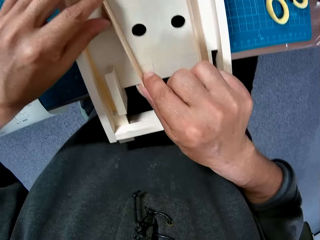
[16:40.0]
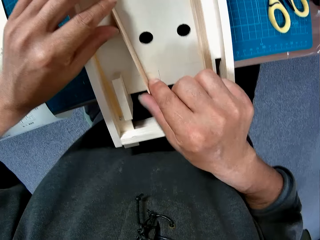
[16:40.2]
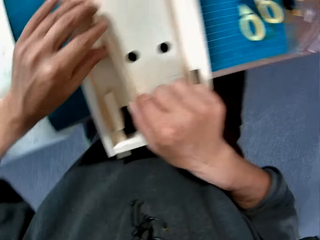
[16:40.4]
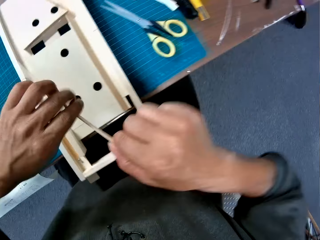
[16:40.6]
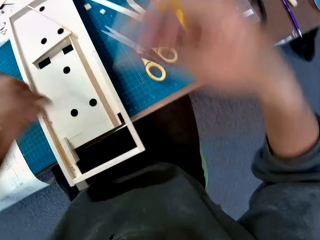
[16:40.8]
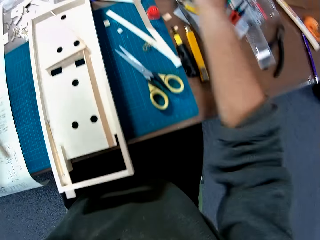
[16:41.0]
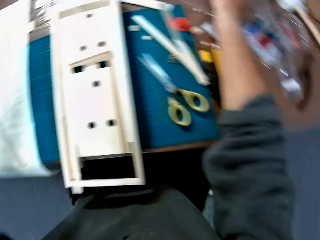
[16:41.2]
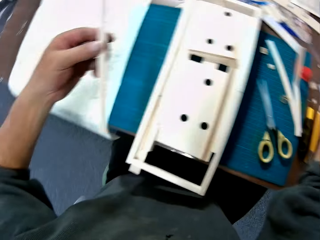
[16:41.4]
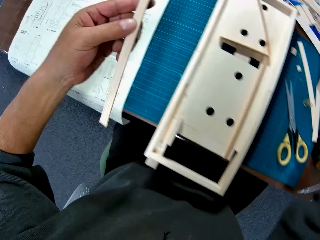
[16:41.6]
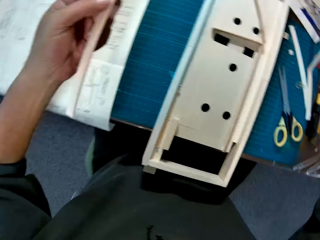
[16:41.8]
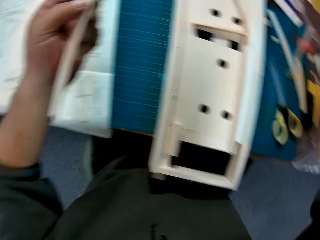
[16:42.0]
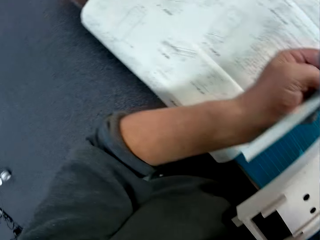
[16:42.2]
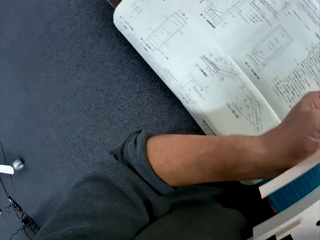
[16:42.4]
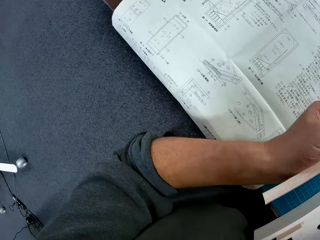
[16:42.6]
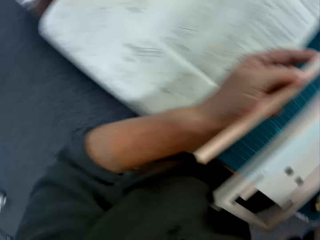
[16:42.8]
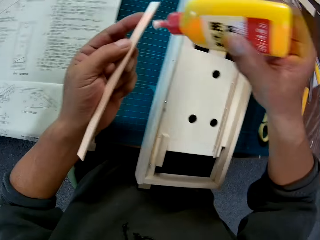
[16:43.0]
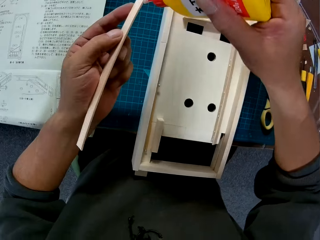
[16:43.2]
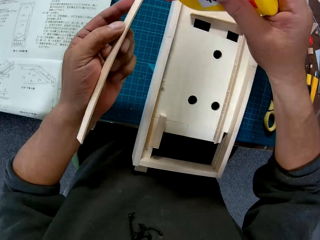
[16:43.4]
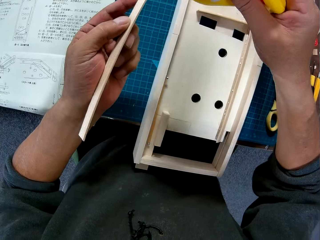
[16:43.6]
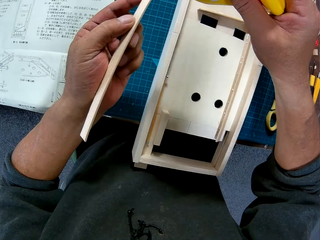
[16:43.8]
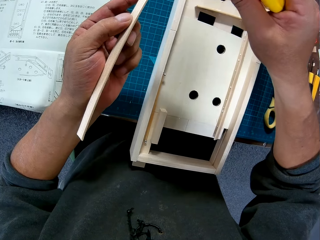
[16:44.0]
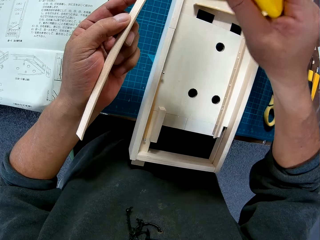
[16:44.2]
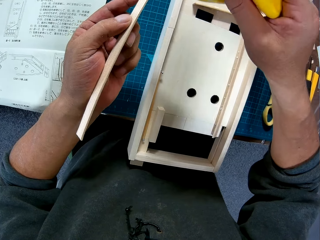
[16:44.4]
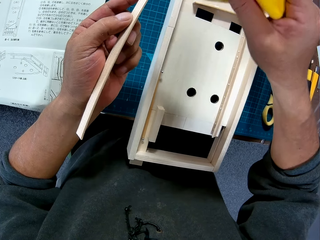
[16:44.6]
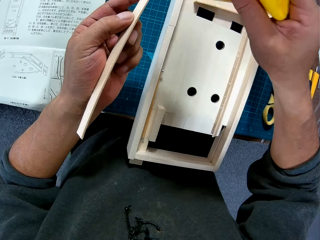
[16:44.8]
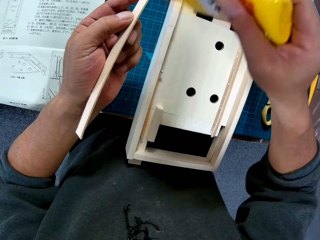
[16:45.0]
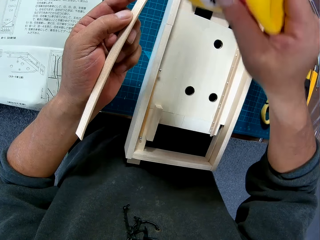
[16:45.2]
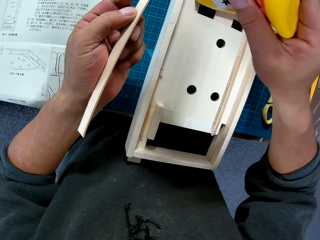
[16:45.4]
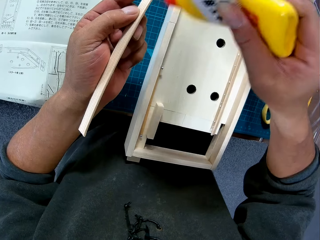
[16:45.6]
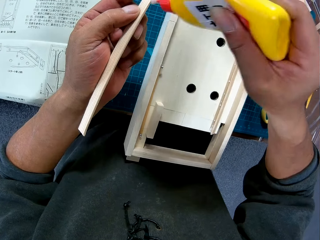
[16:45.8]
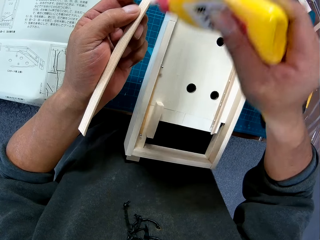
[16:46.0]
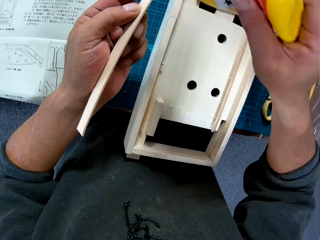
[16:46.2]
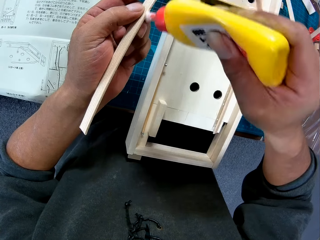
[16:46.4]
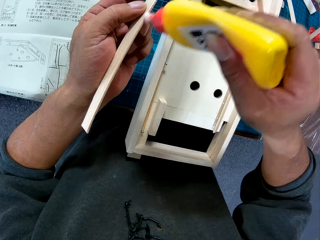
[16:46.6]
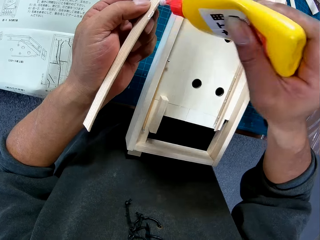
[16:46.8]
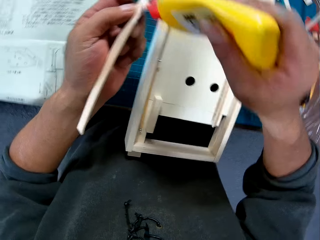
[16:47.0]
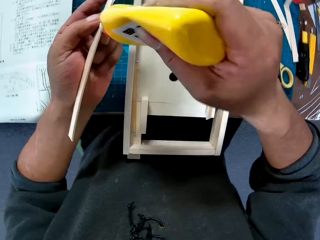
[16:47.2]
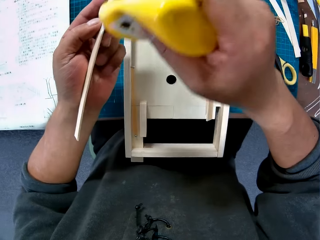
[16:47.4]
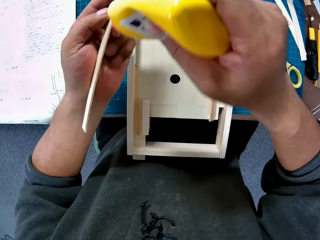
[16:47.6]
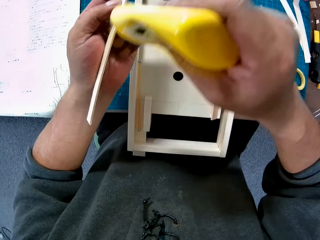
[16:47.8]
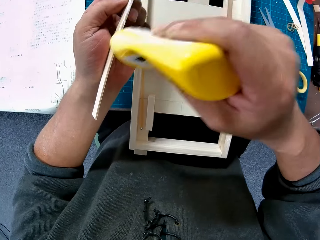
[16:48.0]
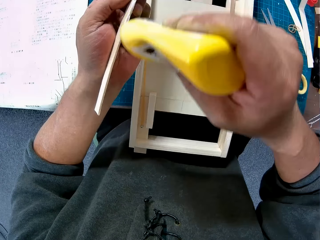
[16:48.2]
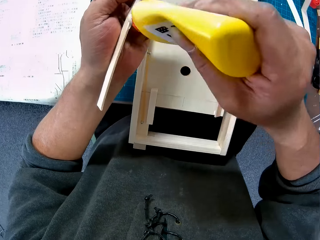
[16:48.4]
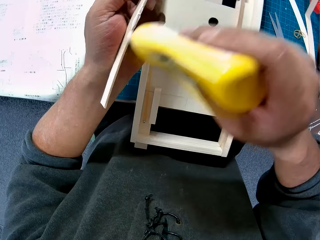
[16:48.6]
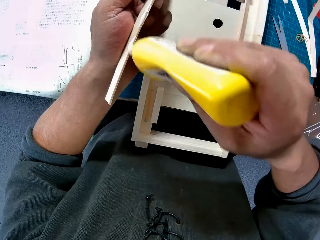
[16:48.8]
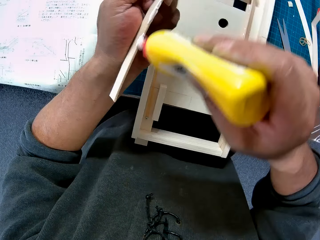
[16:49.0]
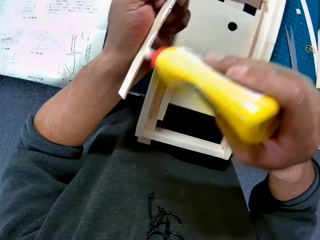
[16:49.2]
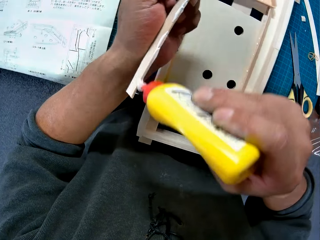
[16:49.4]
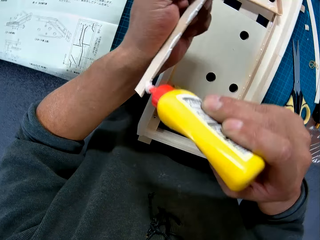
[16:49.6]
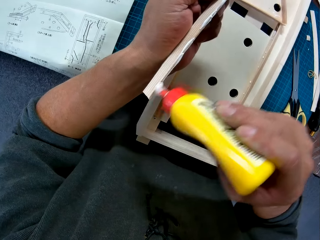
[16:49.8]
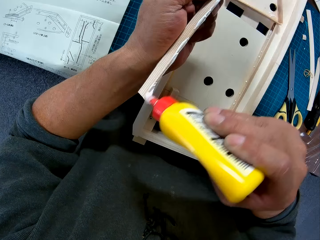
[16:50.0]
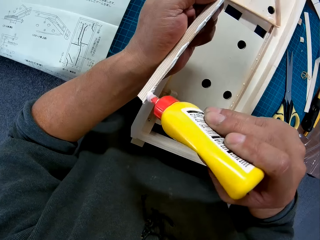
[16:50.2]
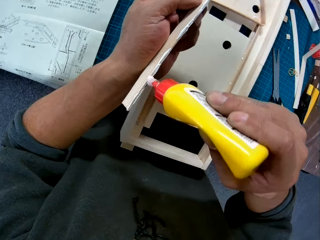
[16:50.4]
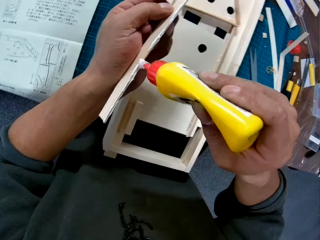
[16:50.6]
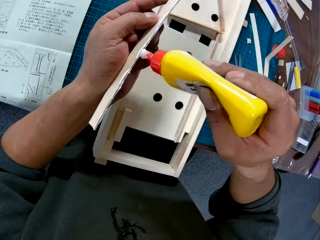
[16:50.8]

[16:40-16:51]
The camera wearer removes the second piece from the mechanical model. They pick up a tube of glue from the table. They spread glue on the second piece. They pour glue on the foldable ruler.

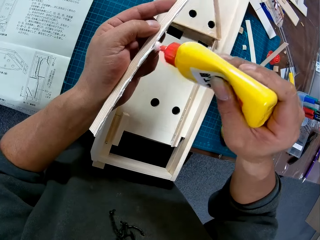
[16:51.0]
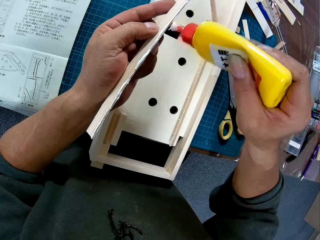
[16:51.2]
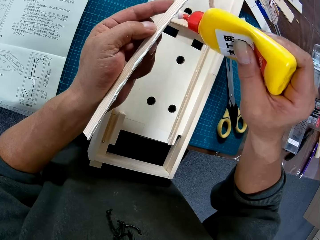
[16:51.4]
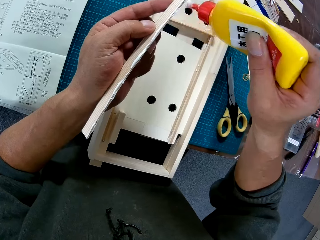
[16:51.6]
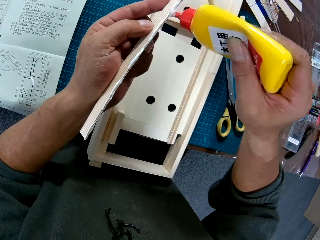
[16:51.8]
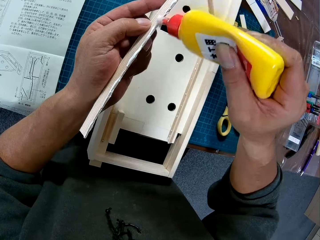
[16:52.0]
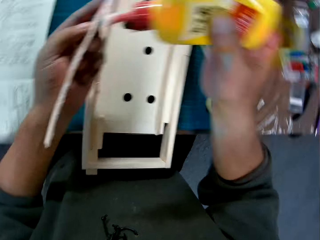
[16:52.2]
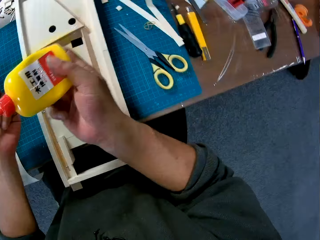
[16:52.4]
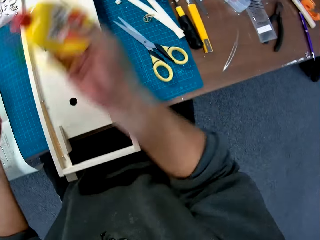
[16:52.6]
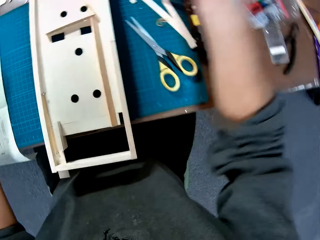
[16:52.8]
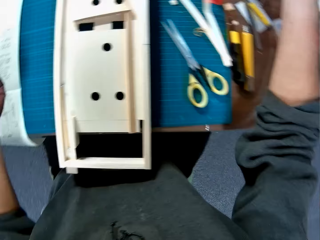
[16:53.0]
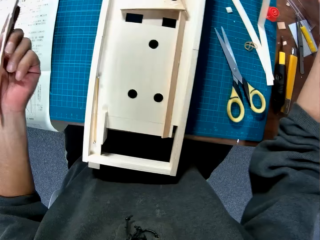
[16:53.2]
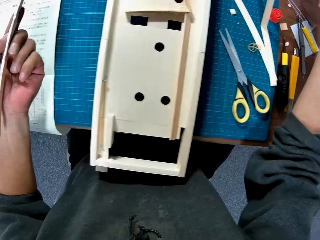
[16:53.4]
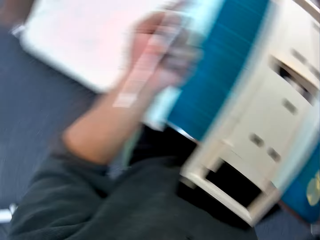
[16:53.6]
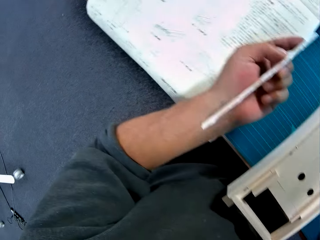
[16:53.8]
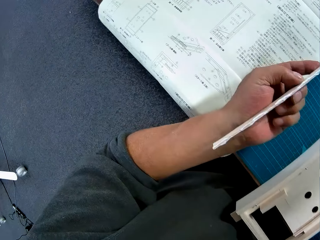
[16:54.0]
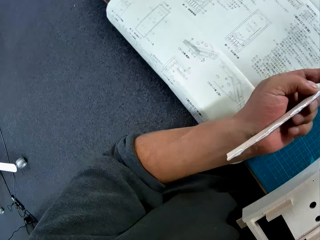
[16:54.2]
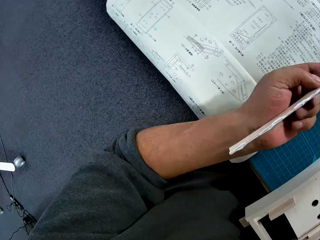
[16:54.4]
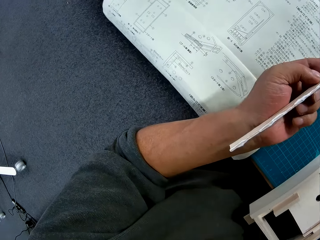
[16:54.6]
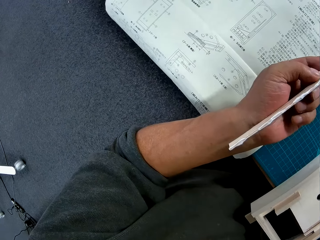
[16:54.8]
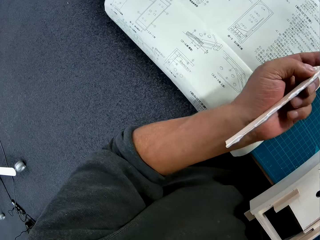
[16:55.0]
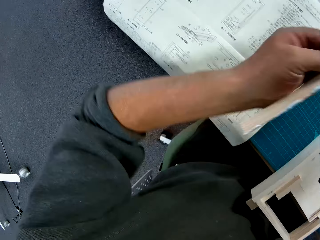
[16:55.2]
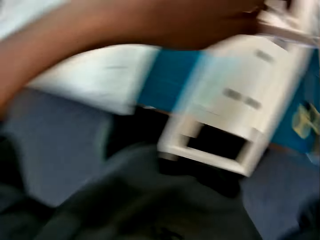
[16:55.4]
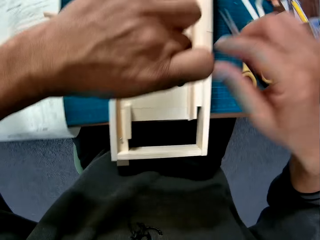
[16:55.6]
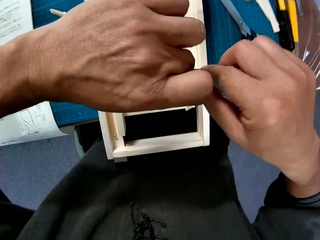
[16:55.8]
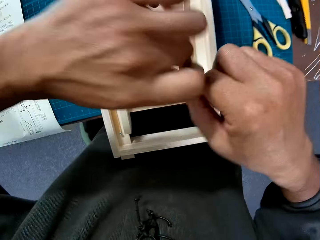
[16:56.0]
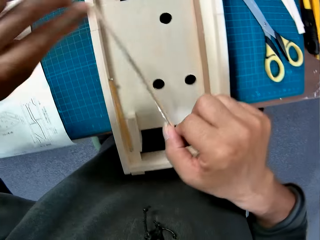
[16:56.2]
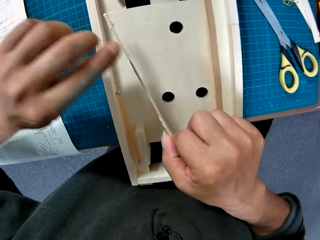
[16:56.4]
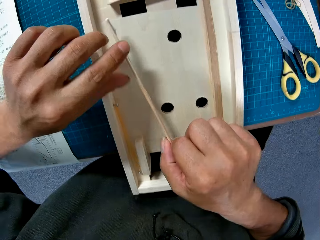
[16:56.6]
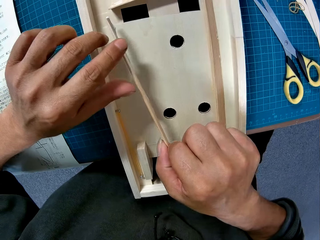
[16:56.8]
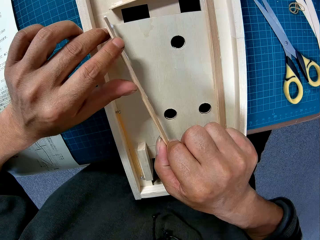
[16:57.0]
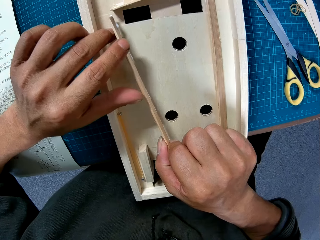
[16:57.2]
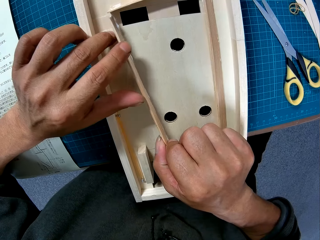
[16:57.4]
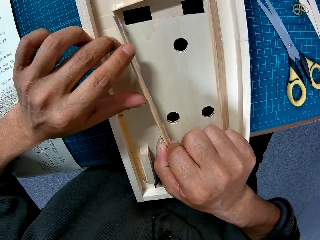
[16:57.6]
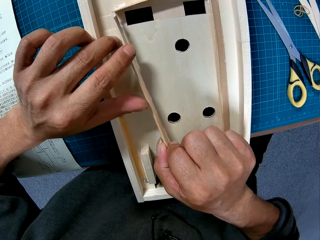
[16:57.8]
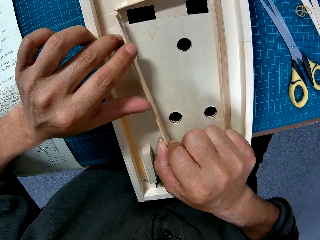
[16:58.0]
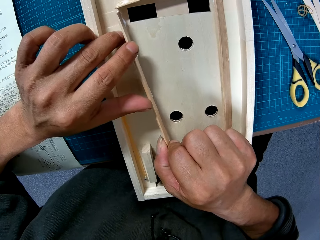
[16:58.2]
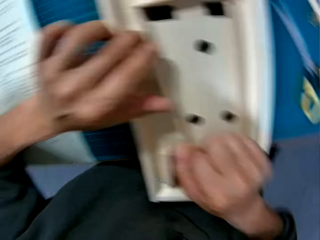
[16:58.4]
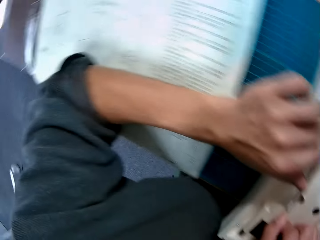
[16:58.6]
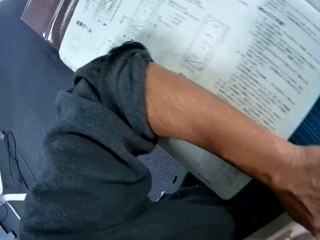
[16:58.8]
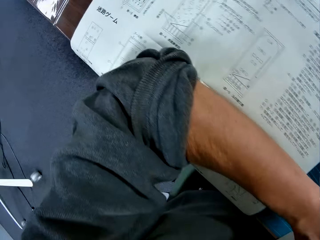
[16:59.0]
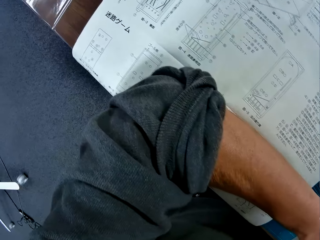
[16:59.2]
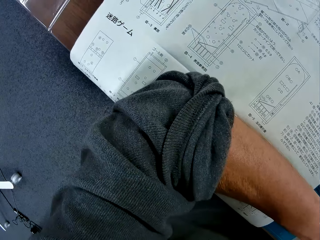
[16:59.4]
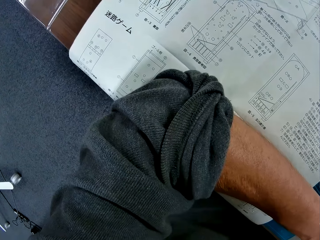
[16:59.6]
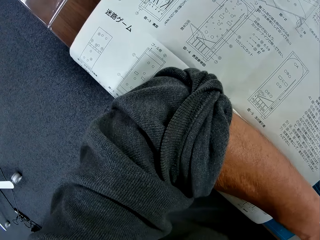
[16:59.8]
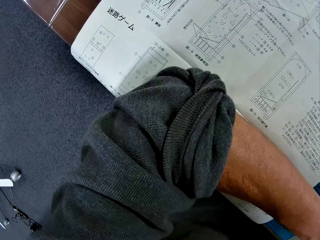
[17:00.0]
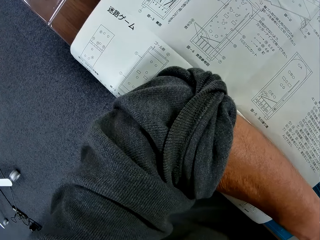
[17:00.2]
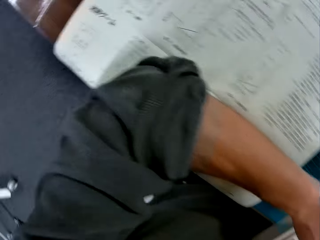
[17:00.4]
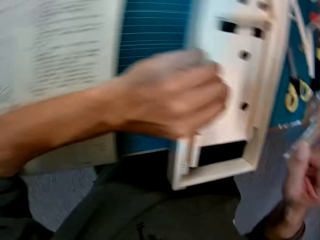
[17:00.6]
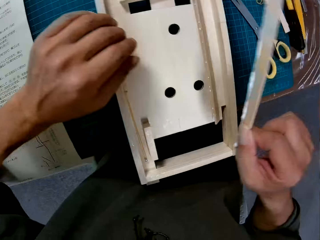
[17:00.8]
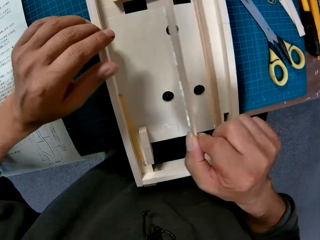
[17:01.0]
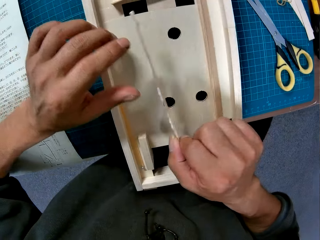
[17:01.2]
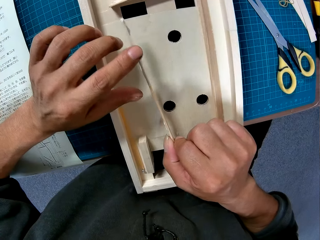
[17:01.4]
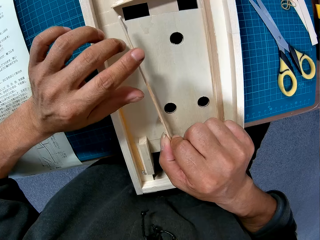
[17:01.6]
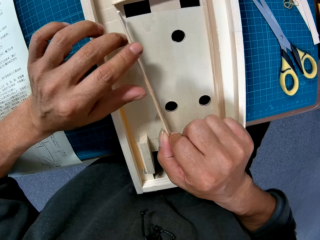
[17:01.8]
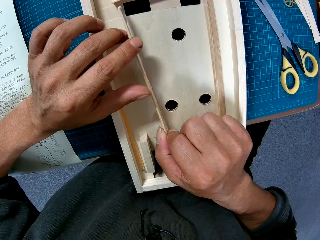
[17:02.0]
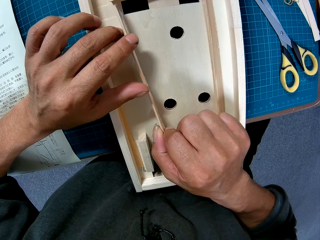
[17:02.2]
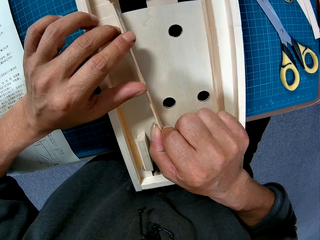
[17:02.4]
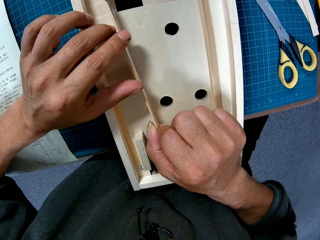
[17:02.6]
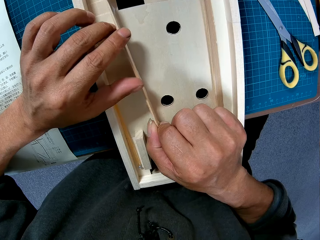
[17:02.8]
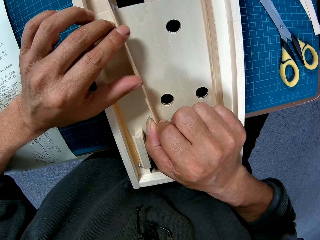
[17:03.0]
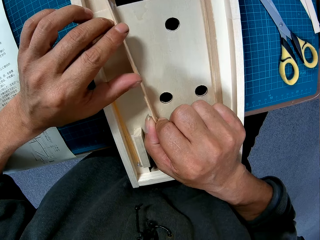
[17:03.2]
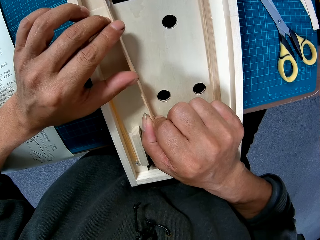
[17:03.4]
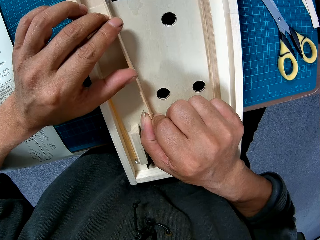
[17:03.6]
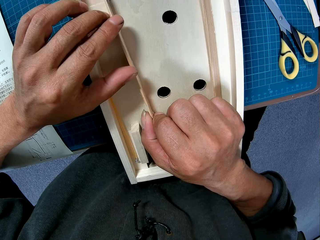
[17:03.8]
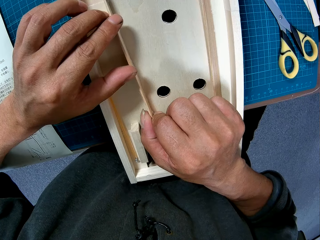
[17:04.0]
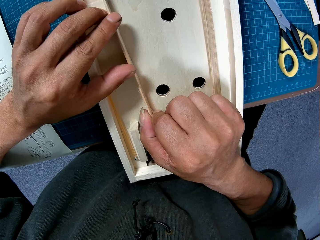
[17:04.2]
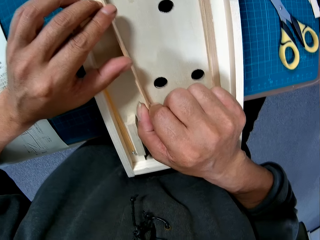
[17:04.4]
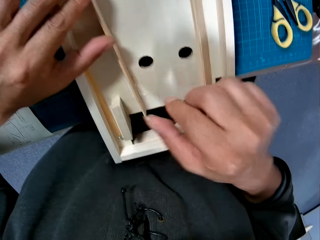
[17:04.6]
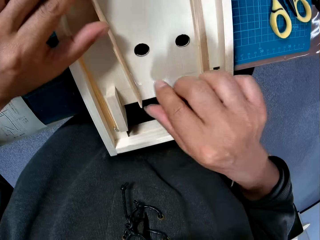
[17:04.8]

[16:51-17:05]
The camera wearer places the office glue on the table. They place the second piece on the mechanical model. They look at the manual on the table. They place the second piece on the mechanical model.
